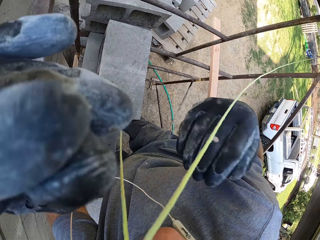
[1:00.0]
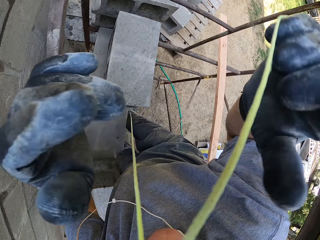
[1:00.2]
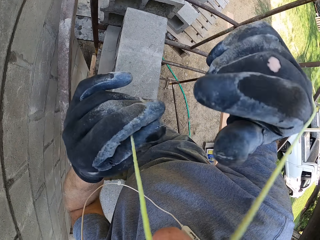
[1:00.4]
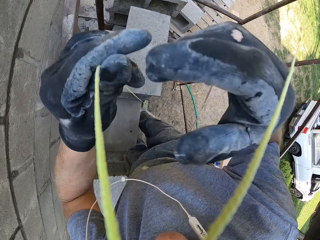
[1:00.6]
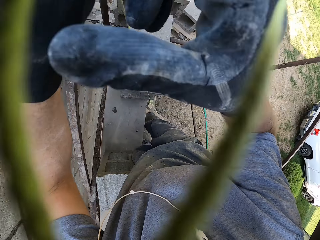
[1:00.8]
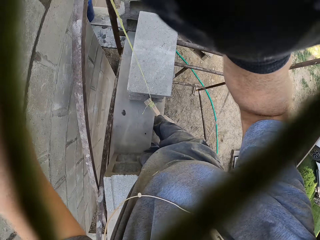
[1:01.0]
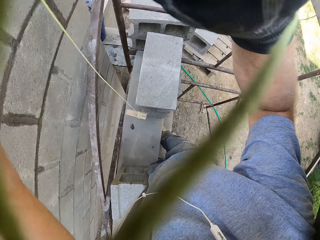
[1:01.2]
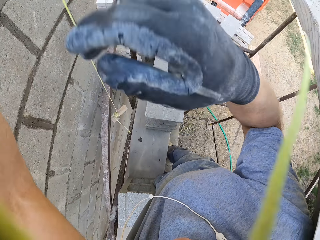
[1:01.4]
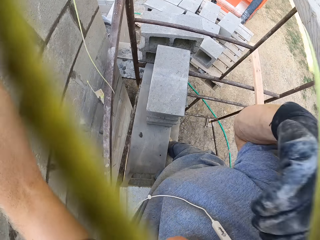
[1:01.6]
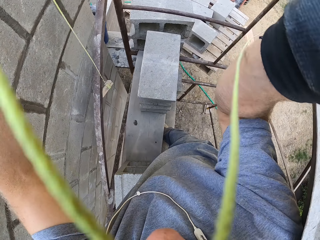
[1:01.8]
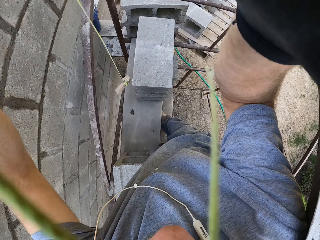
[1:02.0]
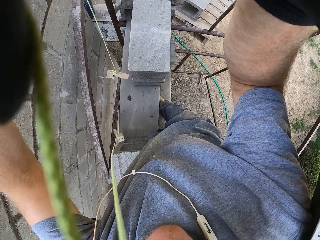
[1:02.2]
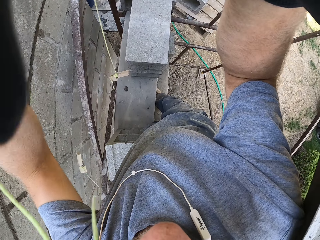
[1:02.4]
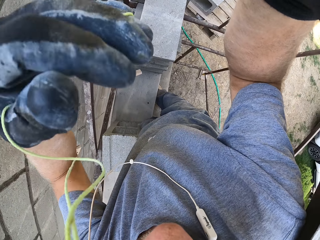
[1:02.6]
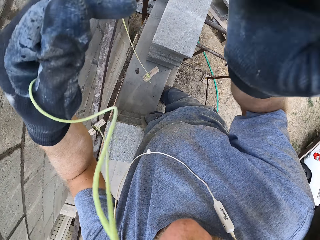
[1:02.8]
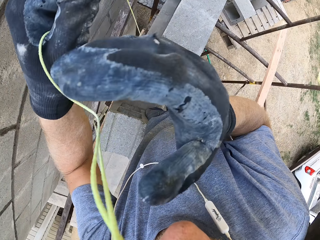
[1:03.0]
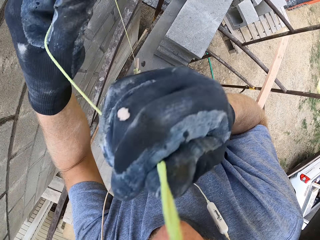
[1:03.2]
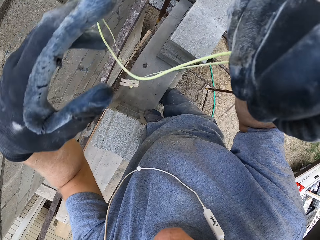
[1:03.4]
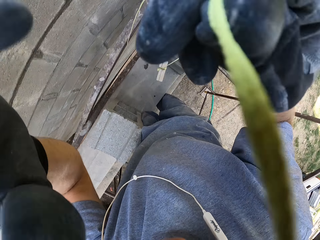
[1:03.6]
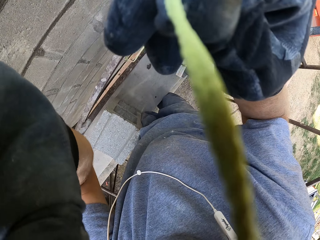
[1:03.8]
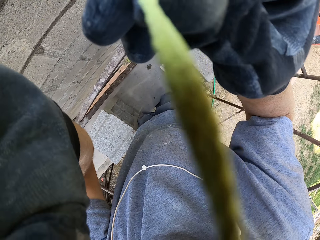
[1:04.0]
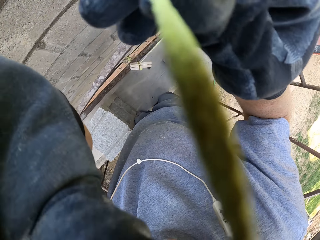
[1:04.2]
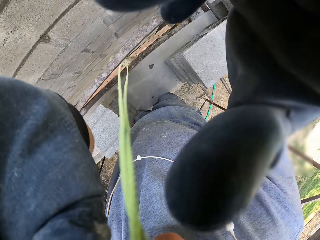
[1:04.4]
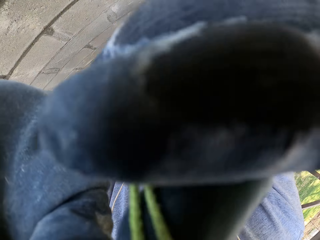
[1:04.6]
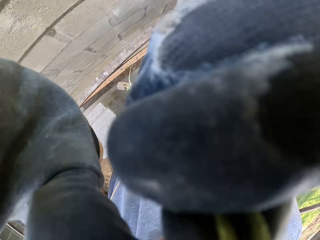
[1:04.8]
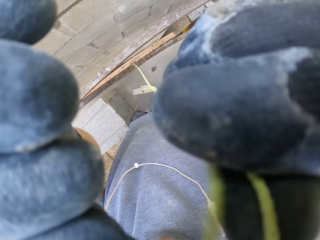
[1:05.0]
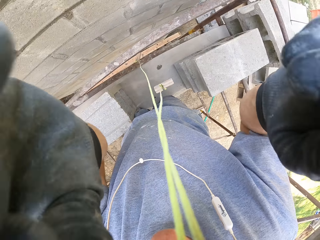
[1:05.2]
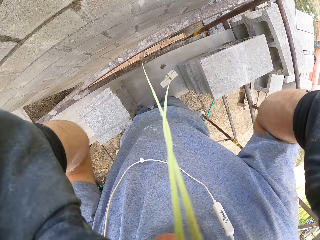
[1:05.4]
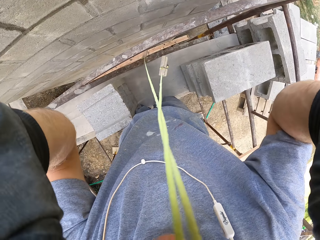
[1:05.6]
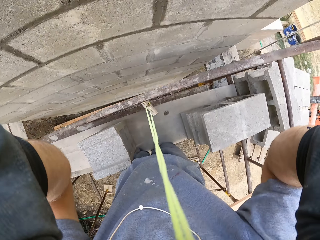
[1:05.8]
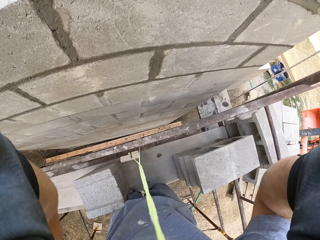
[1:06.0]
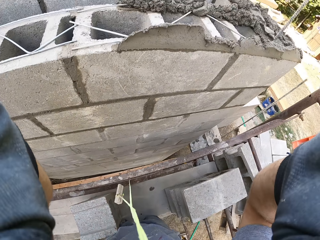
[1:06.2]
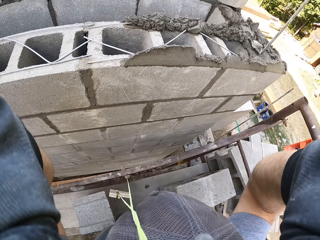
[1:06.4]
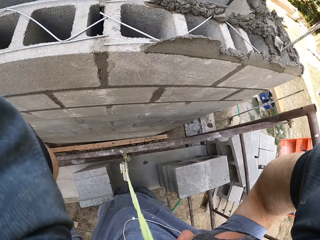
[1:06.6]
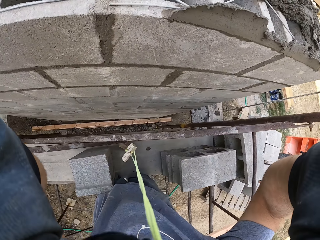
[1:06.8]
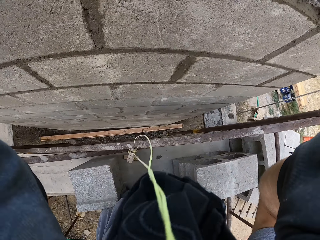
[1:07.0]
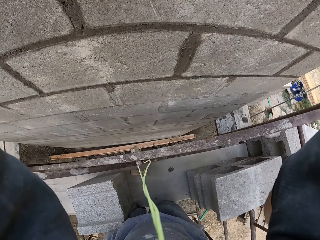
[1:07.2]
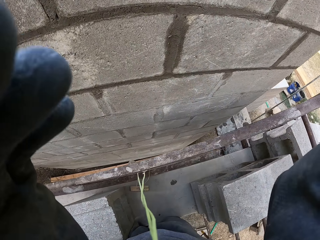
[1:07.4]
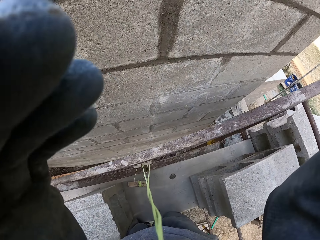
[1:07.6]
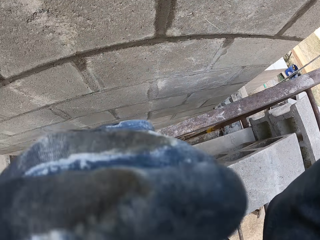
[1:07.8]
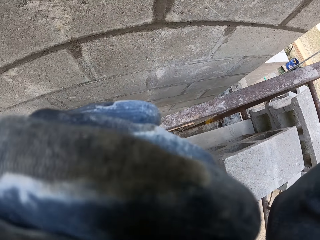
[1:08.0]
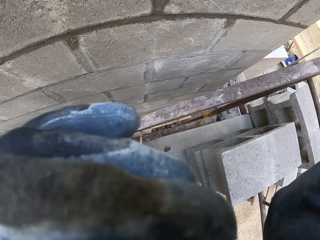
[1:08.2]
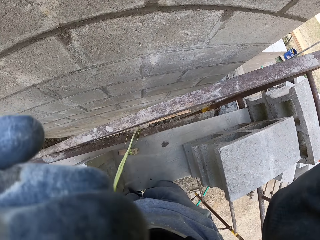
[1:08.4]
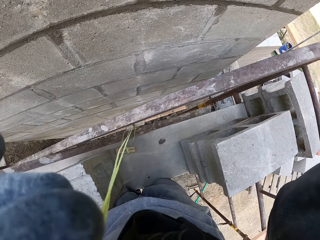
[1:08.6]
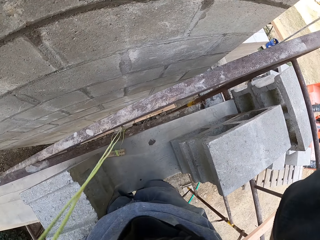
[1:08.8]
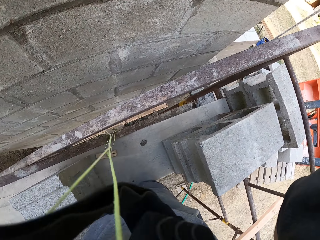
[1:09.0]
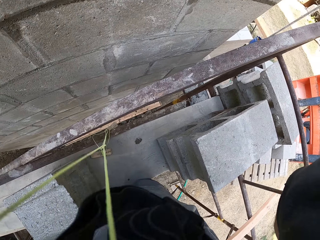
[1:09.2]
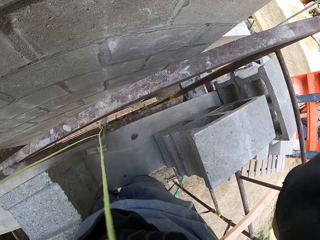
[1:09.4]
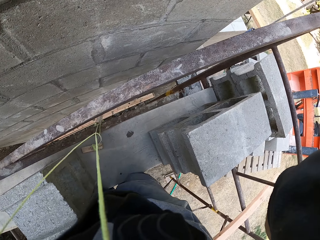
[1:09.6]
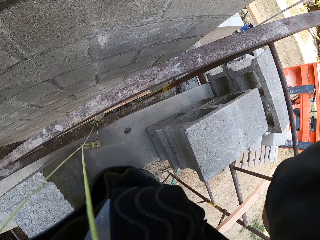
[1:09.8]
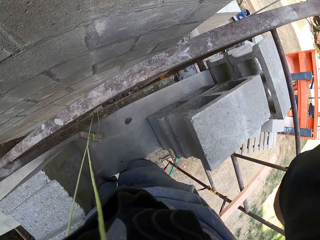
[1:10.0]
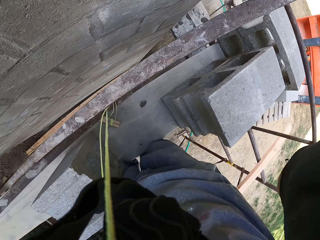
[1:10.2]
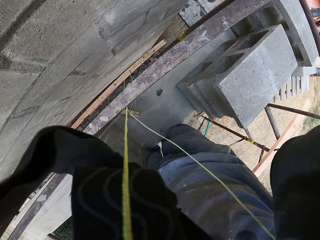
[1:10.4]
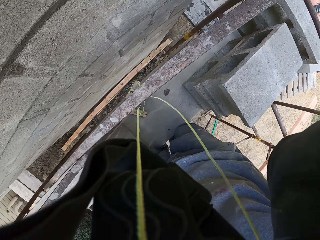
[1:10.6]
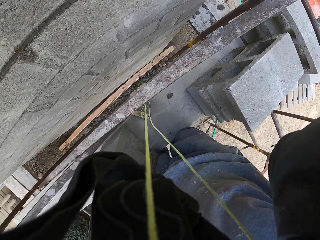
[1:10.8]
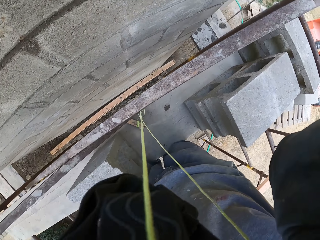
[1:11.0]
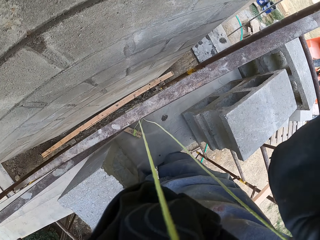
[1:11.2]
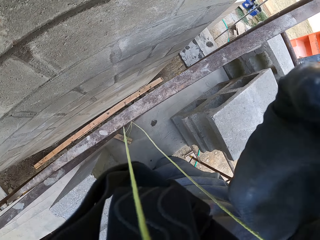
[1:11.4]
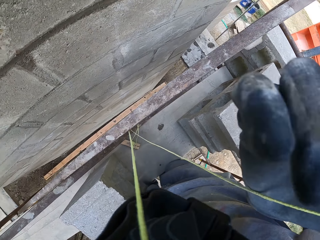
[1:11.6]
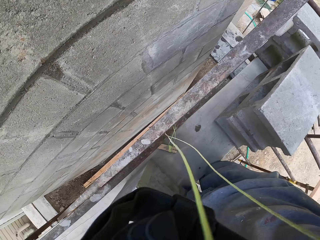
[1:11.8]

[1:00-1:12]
The camera wearer holds a rope.

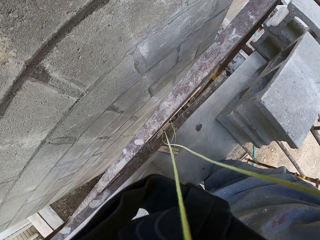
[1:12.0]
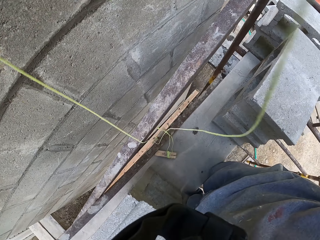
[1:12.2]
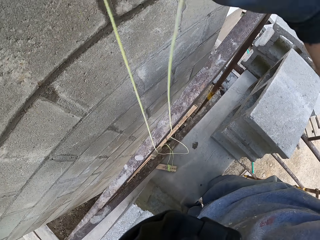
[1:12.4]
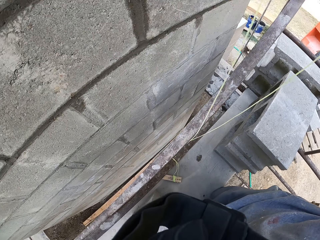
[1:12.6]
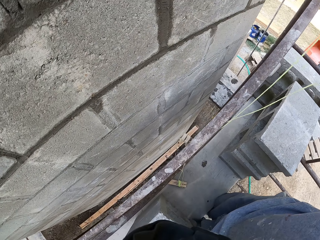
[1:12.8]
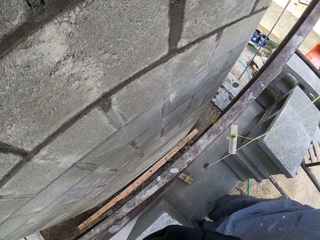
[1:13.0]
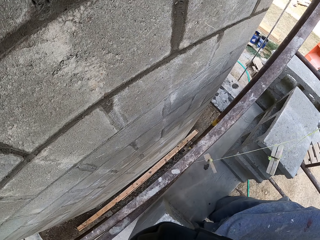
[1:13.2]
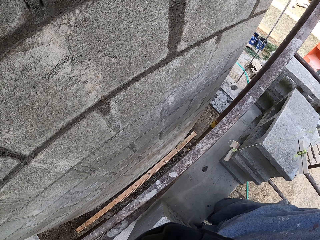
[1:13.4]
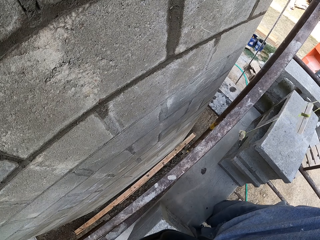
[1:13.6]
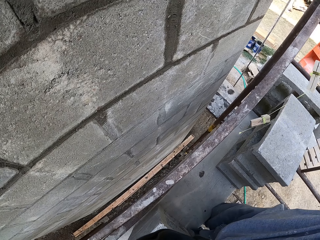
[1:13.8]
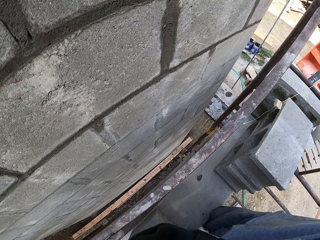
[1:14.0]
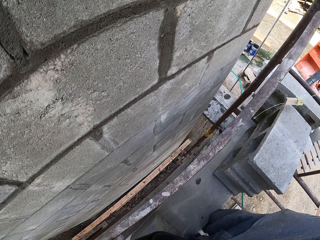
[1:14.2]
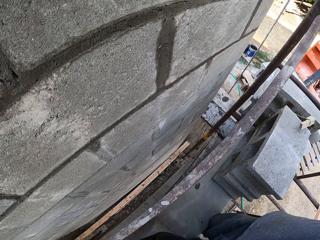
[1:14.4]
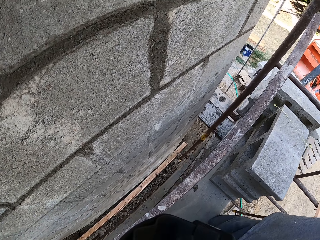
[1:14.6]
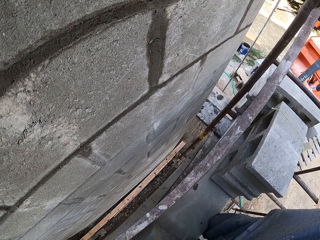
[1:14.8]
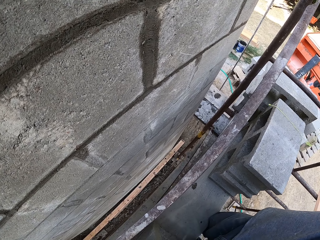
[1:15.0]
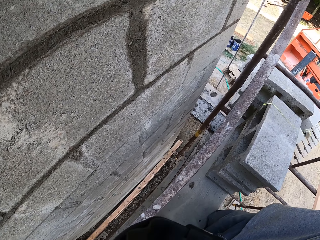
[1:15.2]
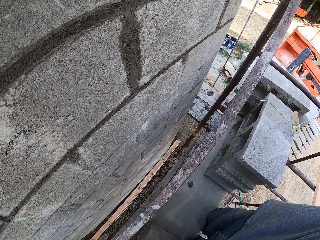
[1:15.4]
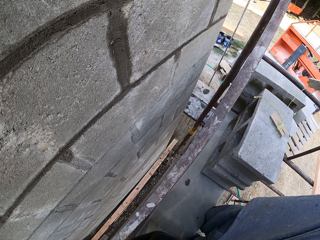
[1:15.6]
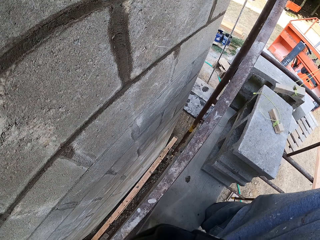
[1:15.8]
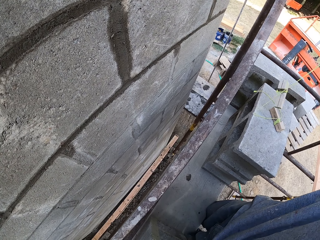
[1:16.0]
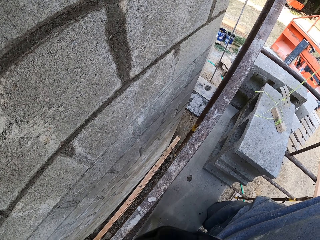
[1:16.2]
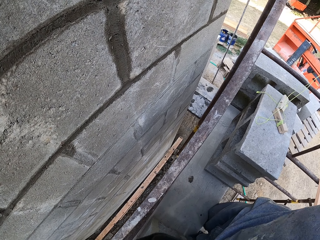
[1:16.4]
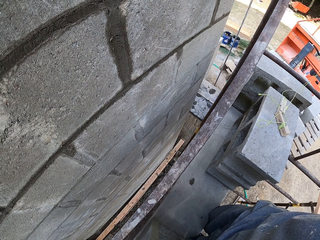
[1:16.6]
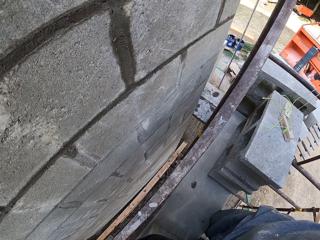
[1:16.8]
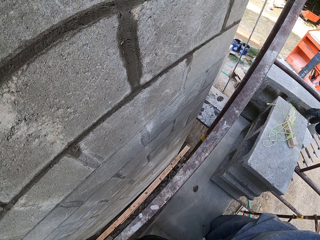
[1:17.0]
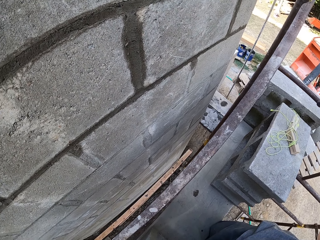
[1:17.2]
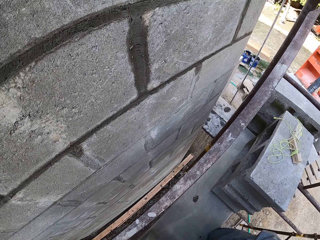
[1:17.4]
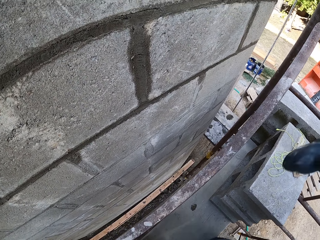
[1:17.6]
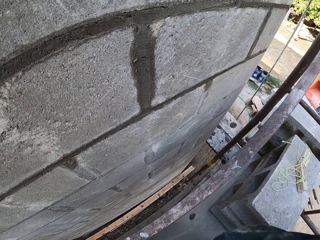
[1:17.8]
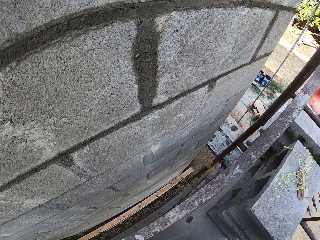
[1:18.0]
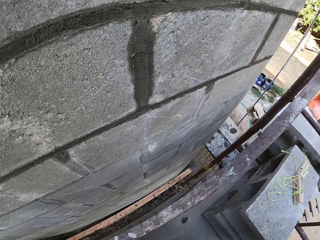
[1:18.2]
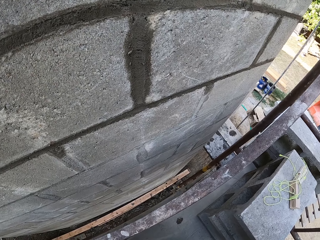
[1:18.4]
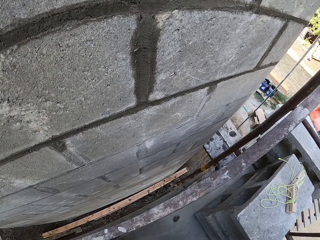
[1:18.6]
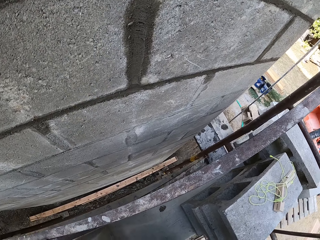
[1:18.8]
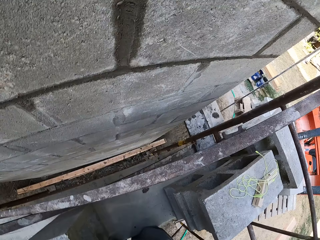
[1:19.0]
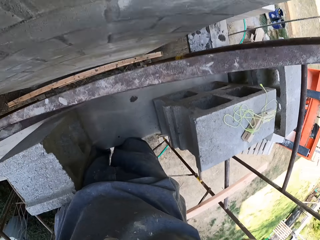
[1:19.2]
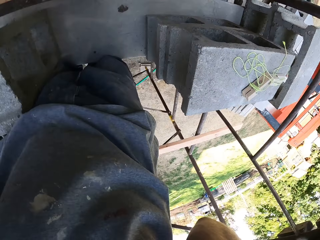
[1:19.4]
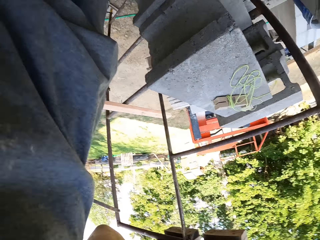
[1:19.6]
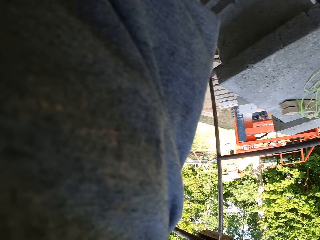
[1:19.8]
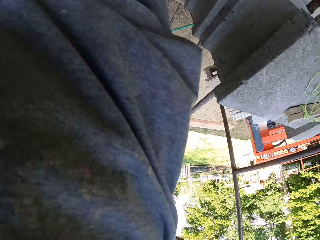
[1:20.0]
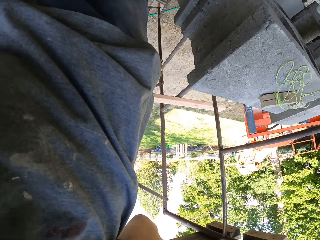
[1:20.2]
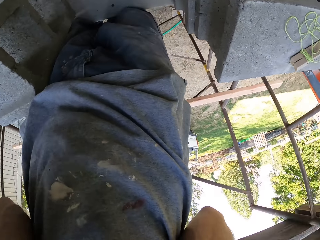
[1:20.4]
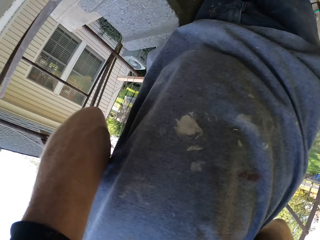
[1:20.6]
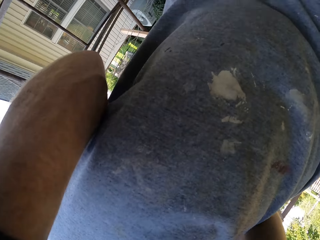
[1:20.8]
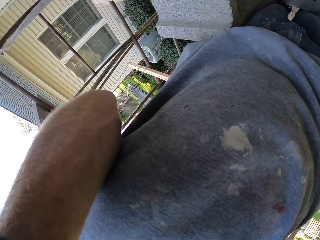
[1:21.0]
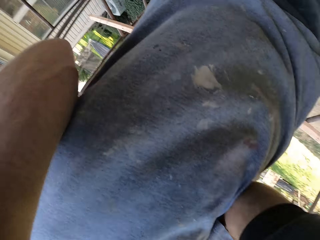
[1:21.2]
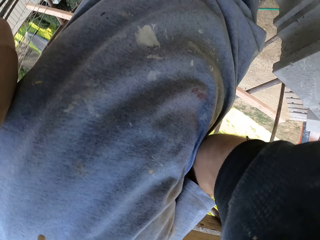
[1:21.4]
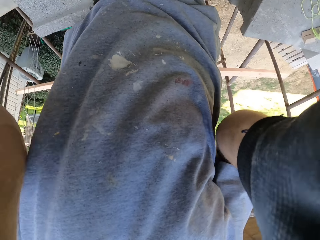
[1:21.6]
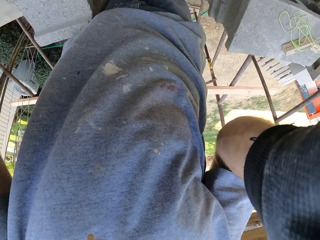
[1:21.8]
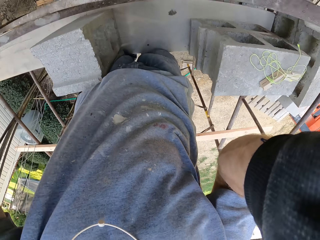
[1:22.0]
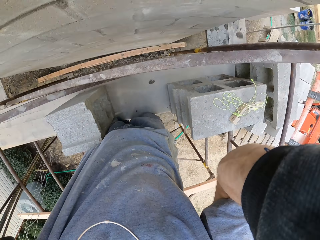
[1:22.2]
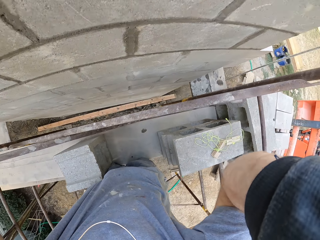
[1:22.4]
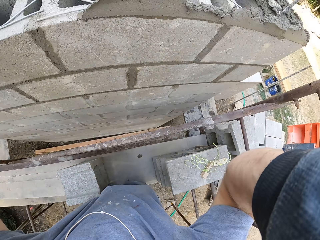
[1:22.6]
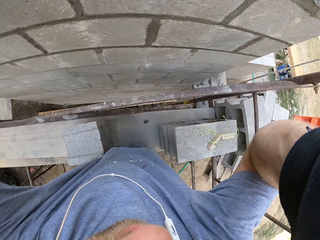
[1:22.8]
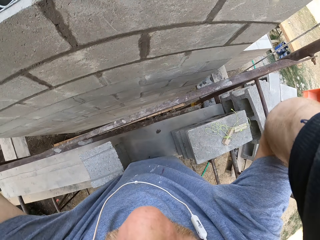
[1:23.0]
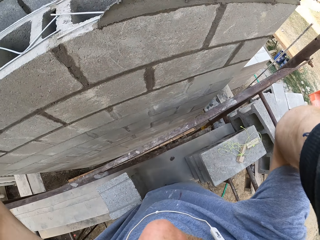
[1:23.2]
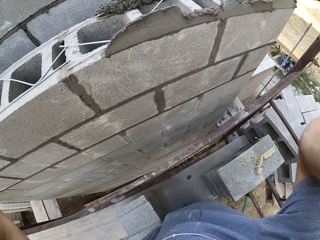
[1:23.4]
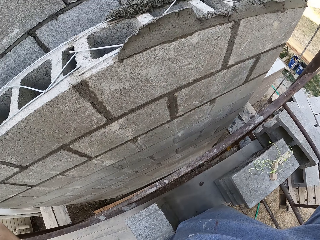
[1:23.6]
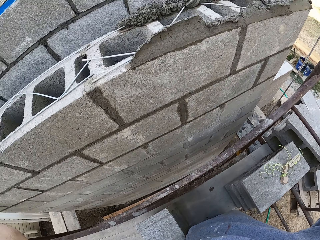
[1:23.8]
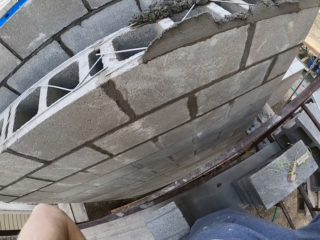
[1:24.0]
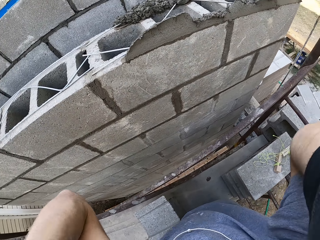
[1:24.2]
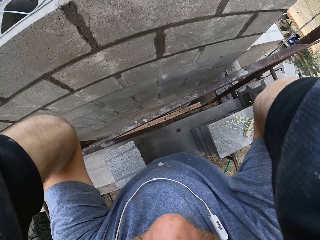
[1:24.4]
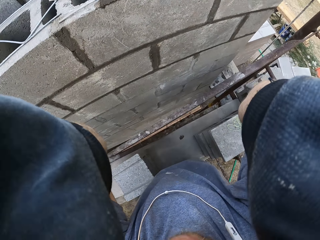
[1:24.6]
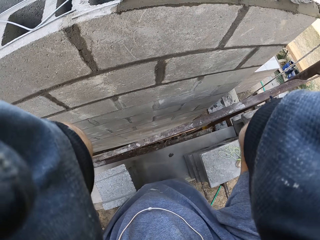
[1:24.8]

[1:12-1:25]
The camera wearer adjusts the body camera.
